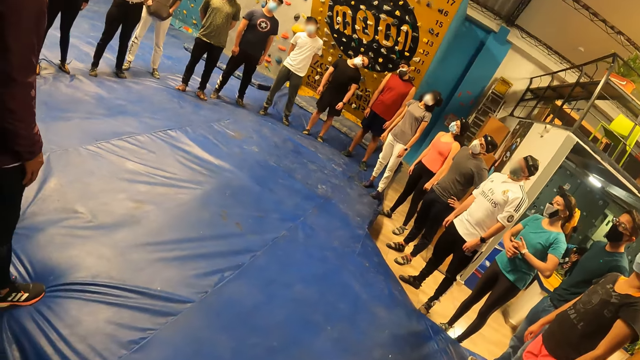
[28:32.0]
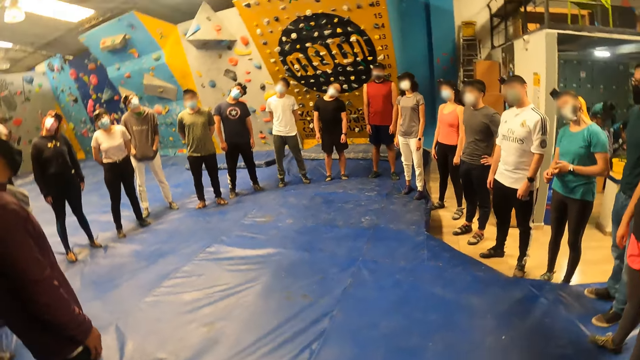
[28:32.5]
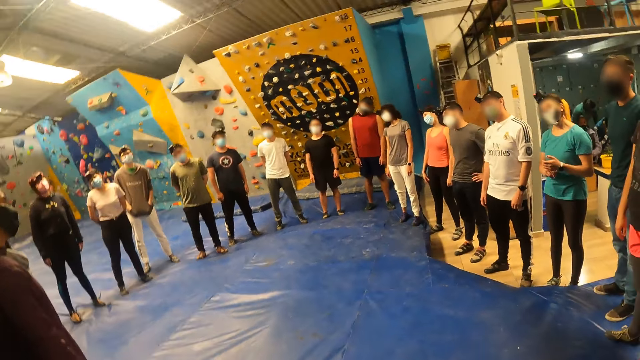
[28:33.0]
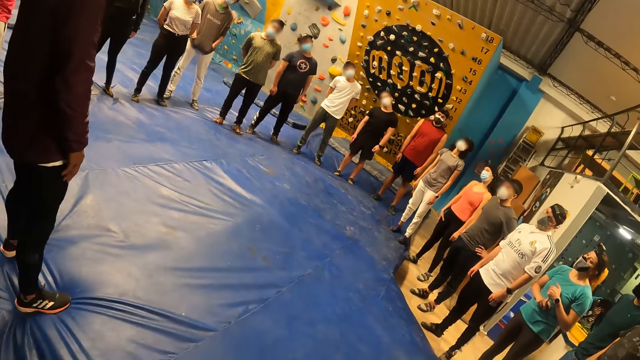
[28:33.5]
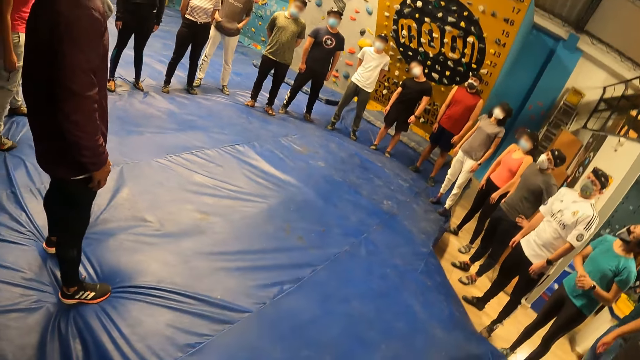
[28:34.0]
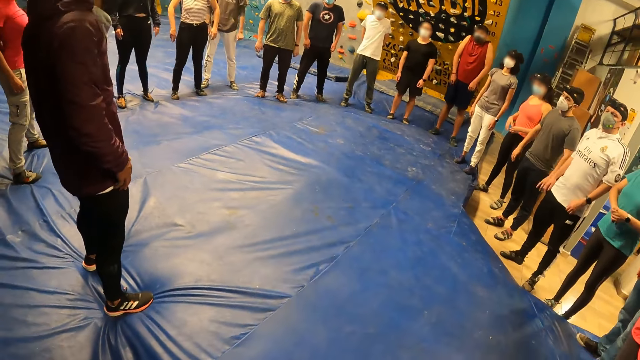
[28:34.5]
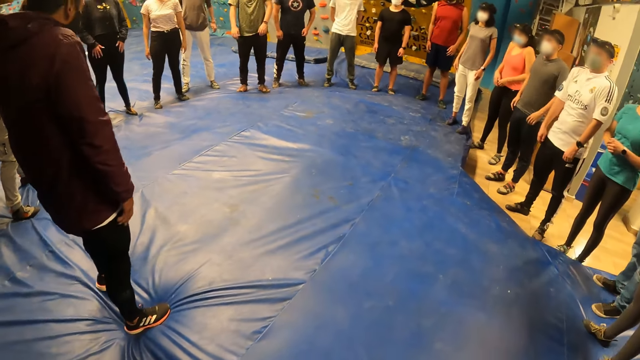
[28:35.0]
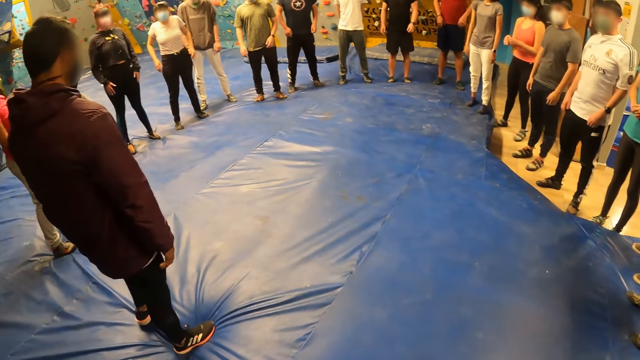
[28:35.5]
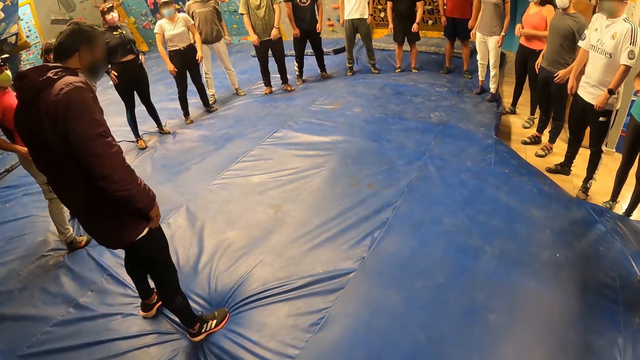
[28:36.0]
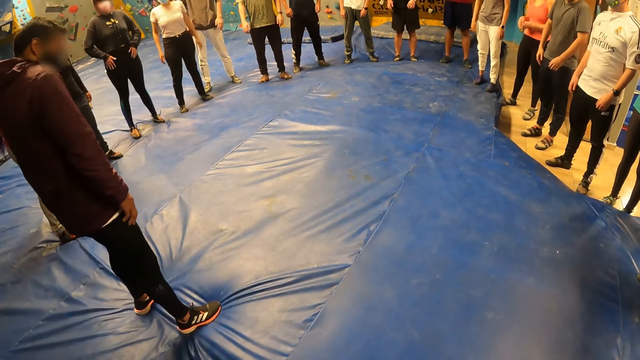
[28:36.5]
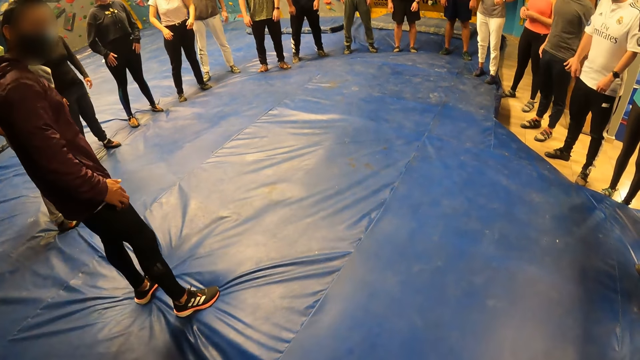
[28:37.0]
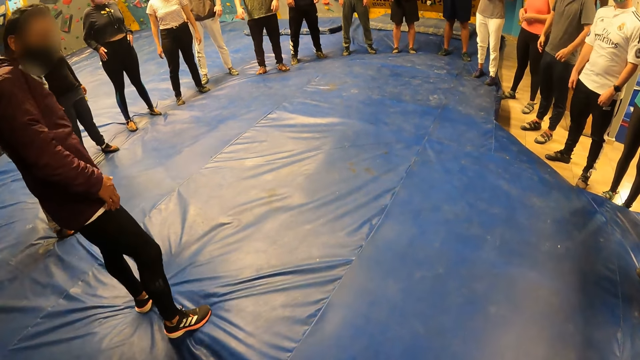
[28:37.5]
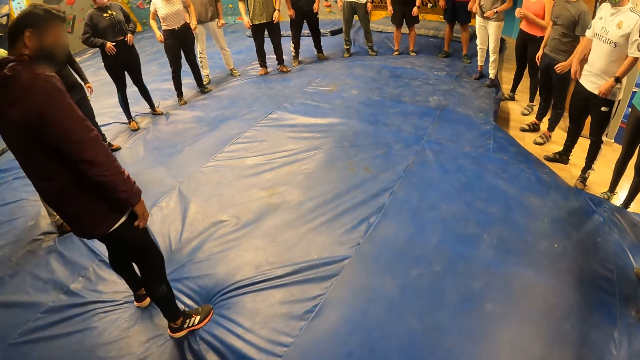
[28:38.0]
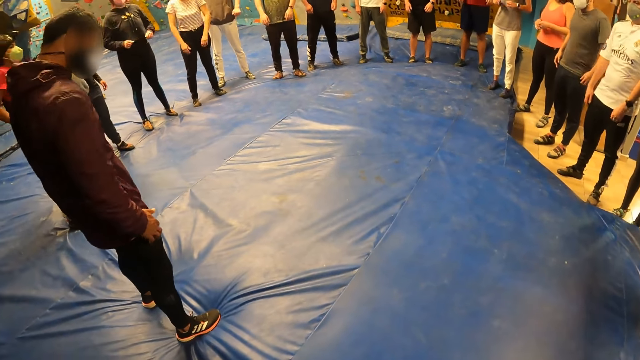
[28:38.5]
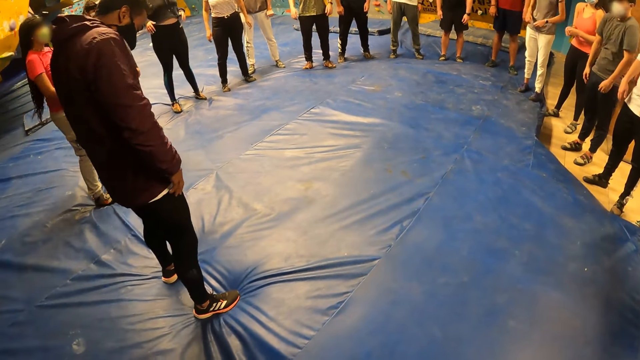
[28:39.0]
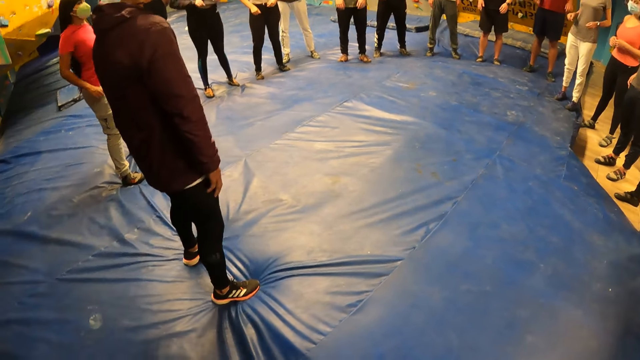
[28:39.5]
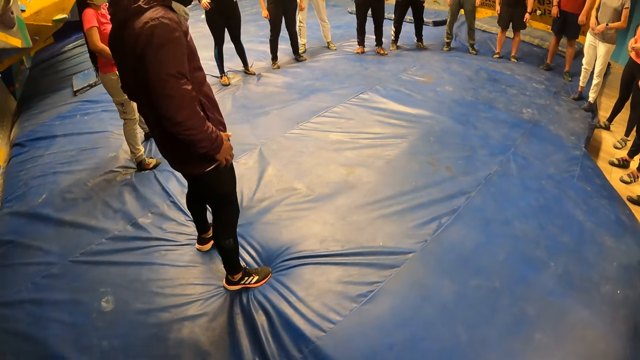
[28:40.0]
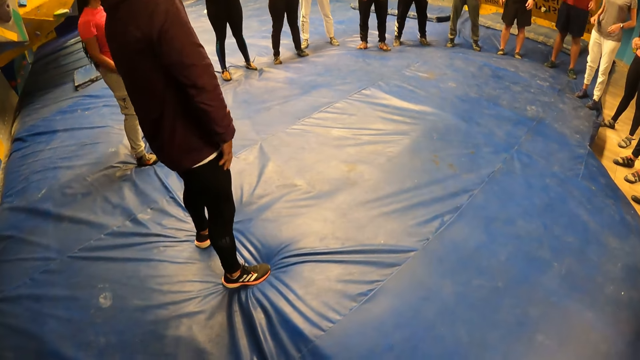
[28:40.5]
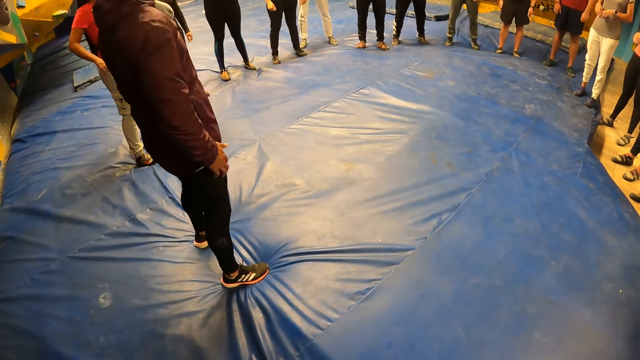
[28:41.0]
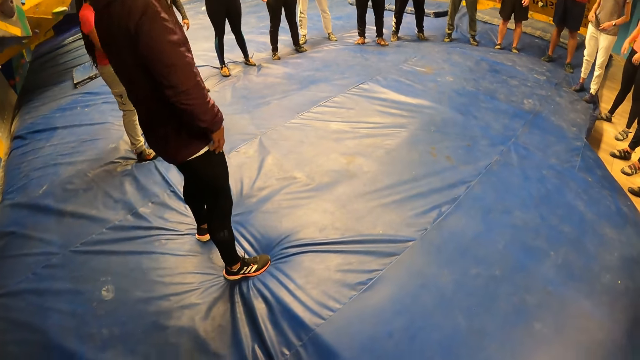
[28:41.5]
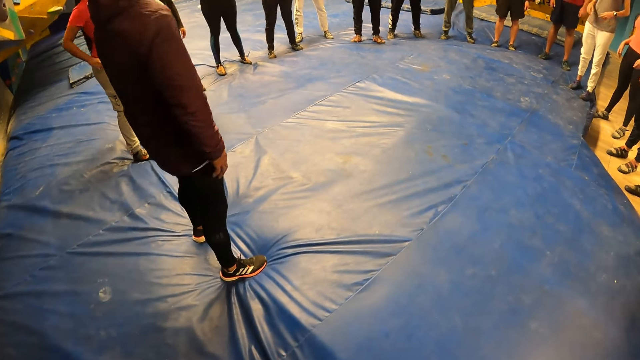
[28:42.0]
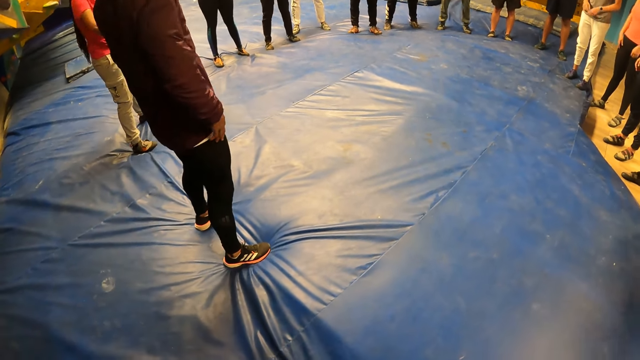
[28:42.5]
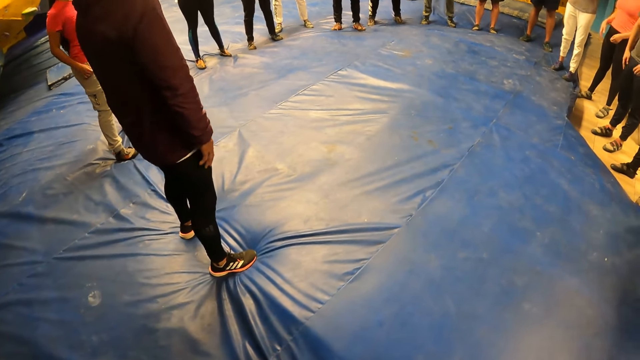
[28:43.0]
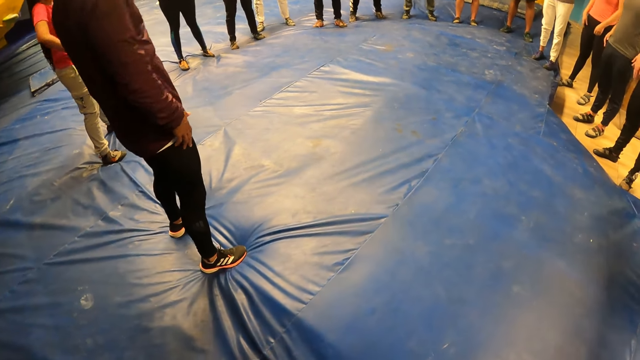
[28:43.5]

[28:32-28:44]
The trainer exercises his shoulders and stretches his neck.

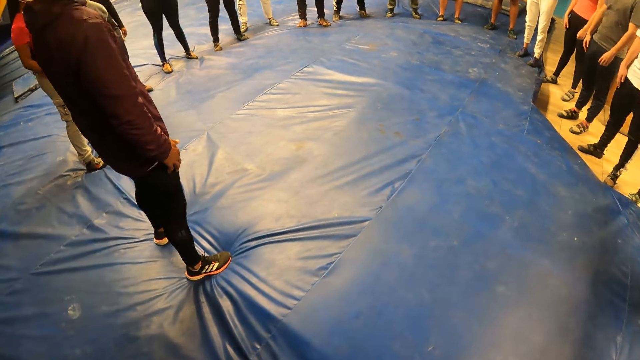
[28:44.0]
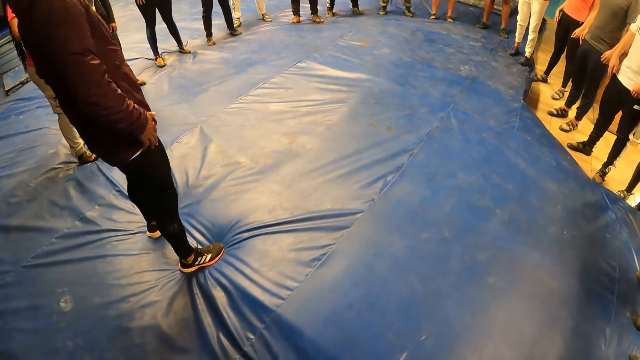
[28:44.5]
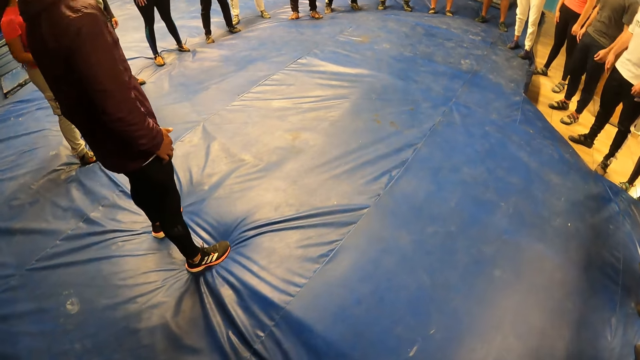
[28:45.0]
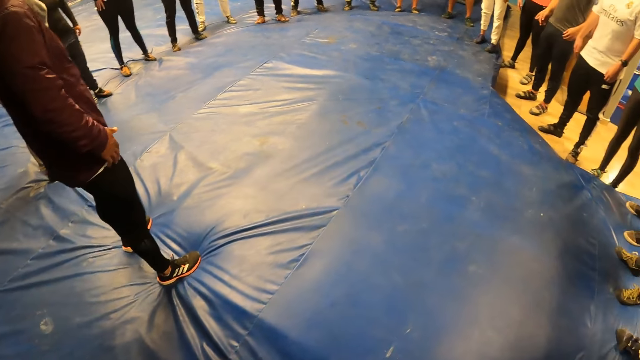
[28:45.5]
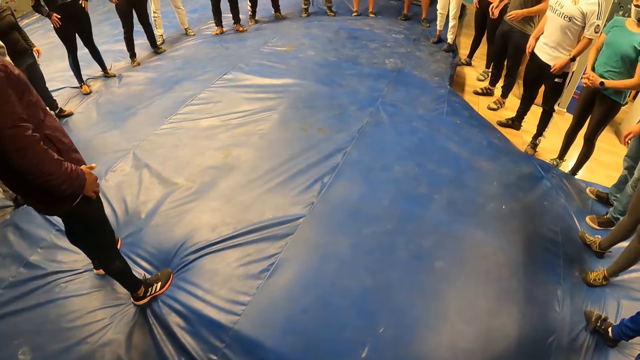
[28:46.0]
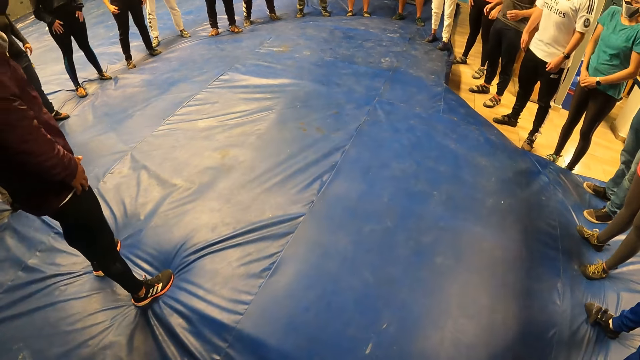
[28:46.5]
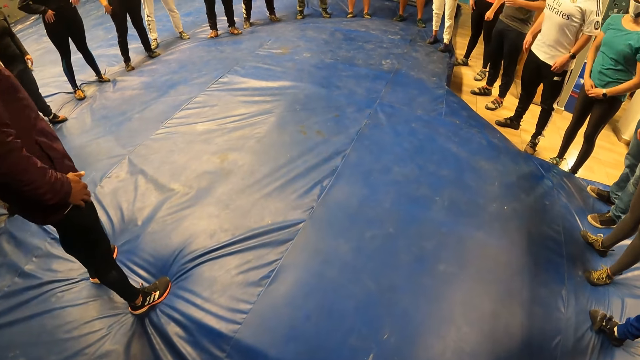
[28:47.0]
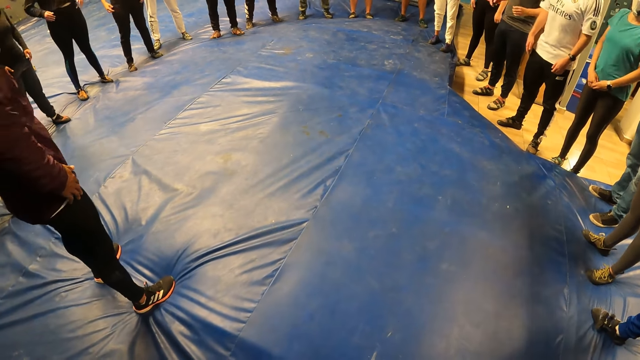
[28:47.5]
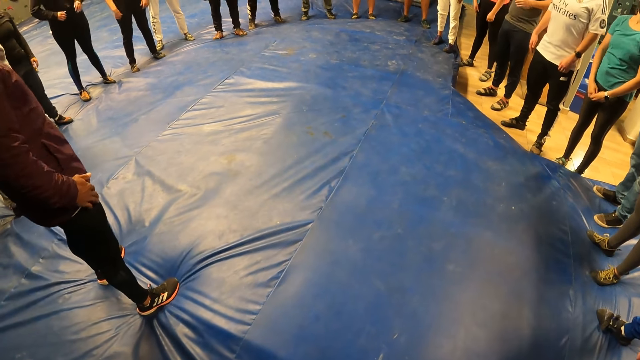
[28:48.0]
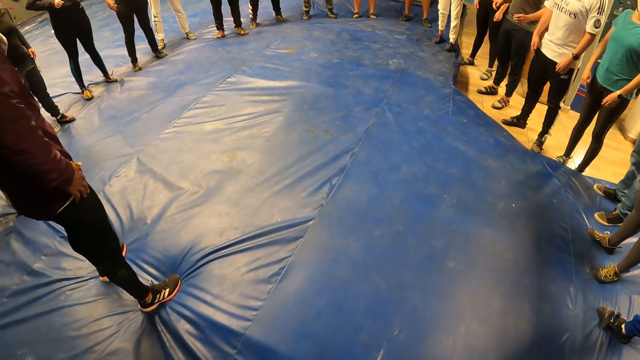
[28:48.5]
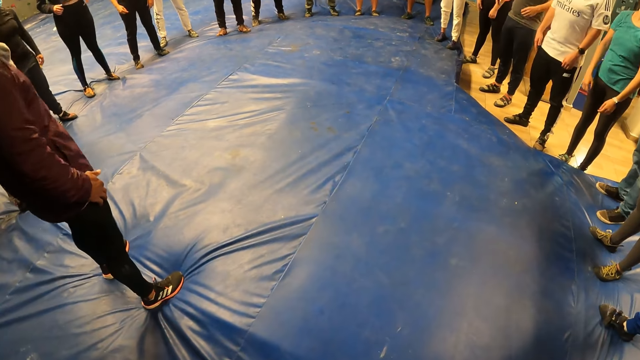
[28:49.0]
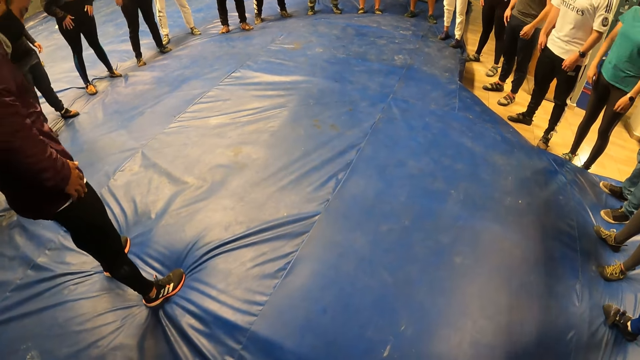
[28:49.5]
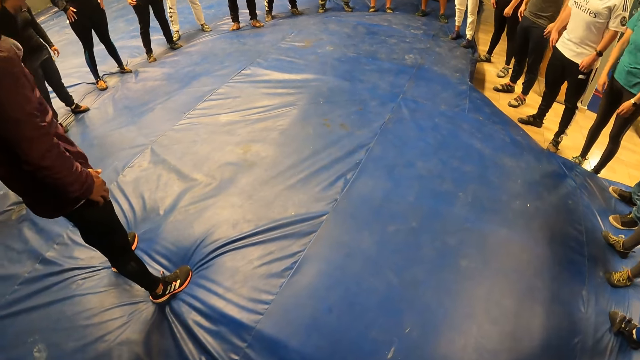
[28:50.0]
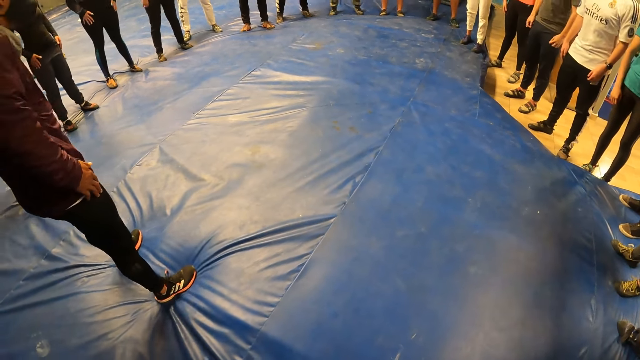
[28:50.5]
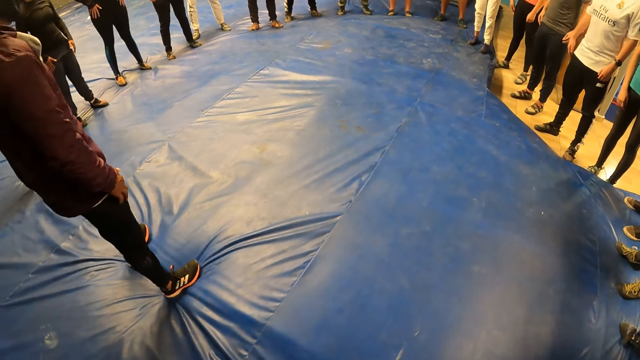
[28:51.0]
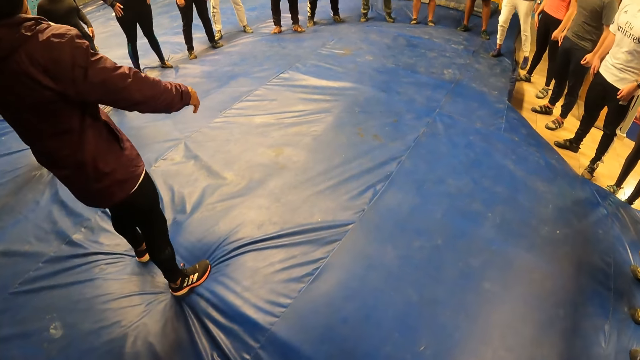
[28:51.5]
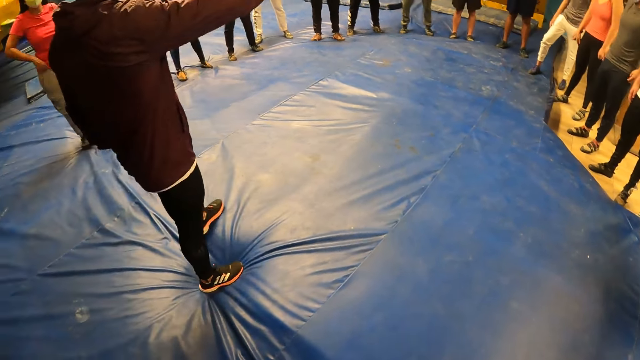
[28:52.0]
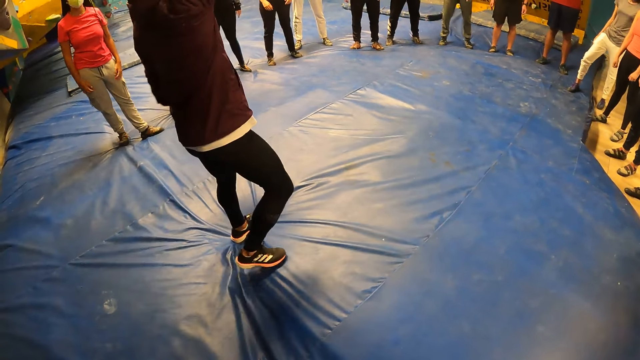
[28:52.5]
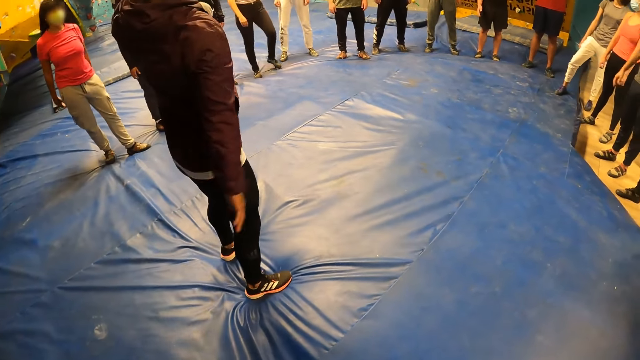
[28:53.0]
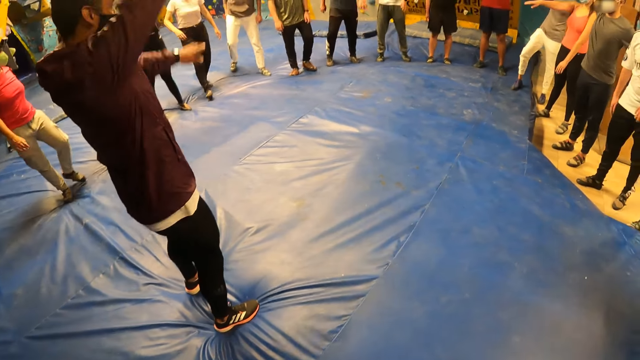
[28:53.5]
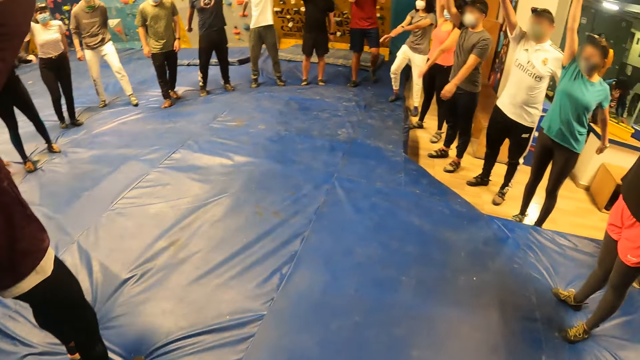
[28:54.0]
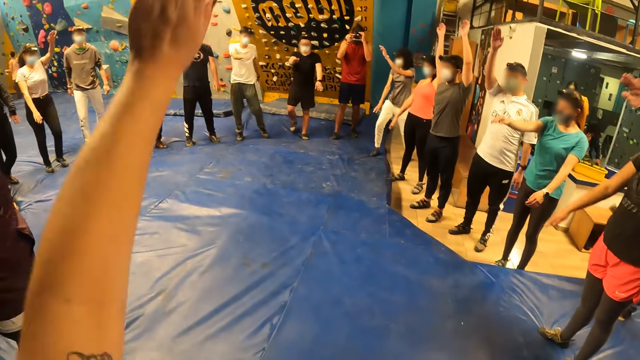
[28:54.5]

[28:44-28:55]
The trainer exercises his hands. The camera wearer exercises her hands. She lifts her hand, lowers her hand, and lifts her hand.
